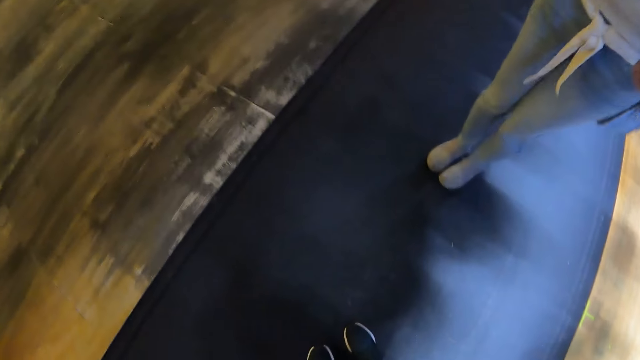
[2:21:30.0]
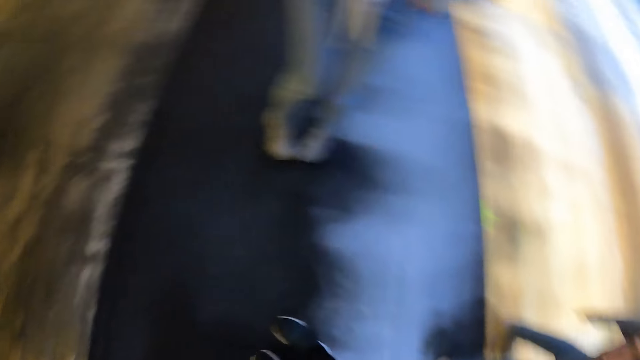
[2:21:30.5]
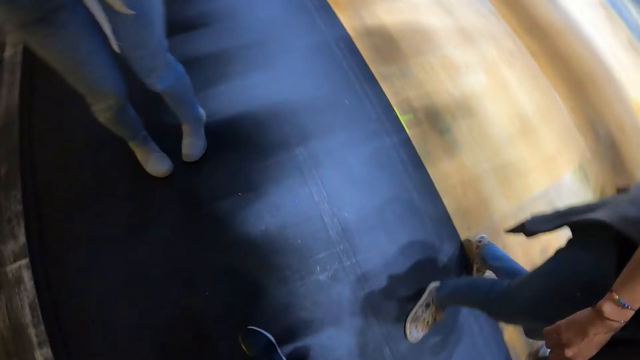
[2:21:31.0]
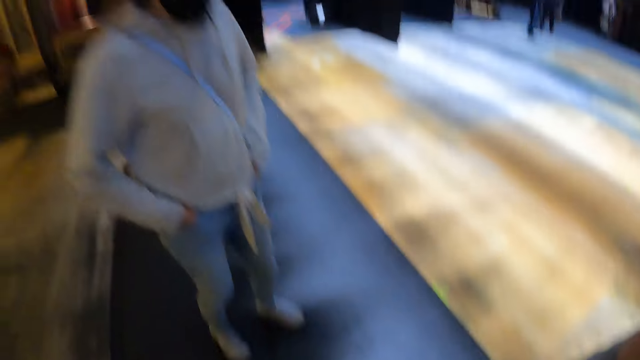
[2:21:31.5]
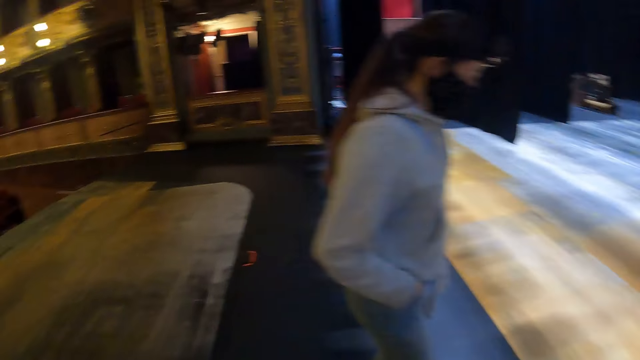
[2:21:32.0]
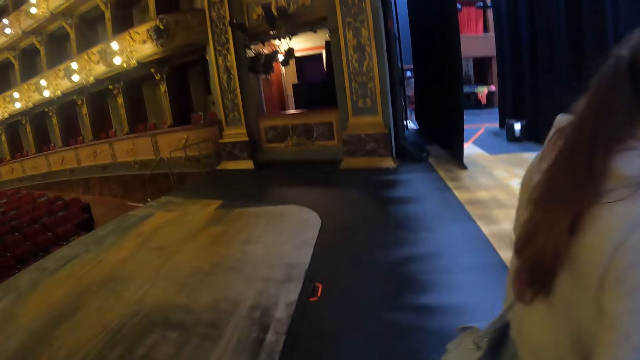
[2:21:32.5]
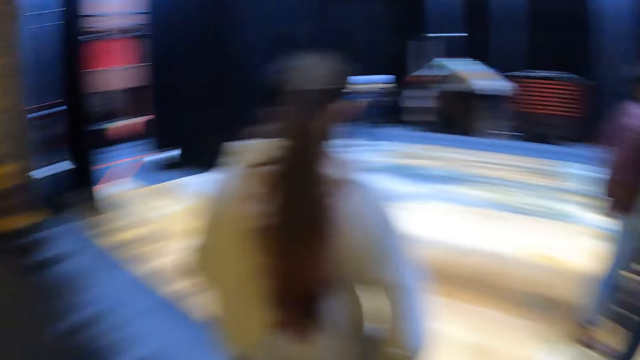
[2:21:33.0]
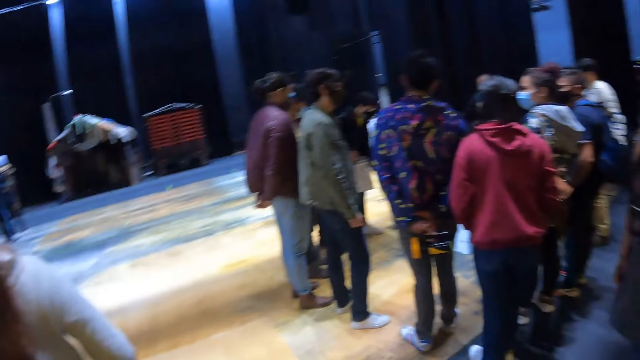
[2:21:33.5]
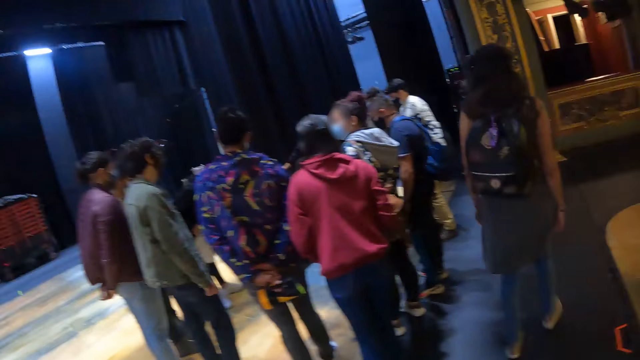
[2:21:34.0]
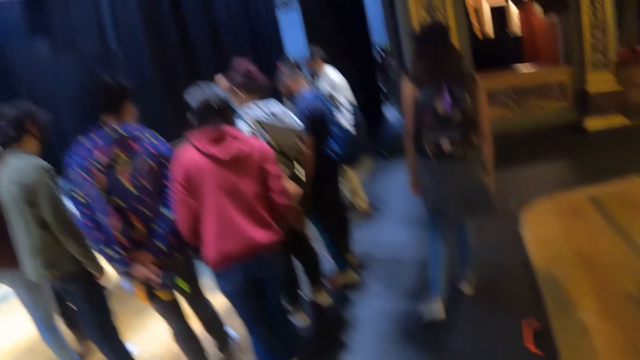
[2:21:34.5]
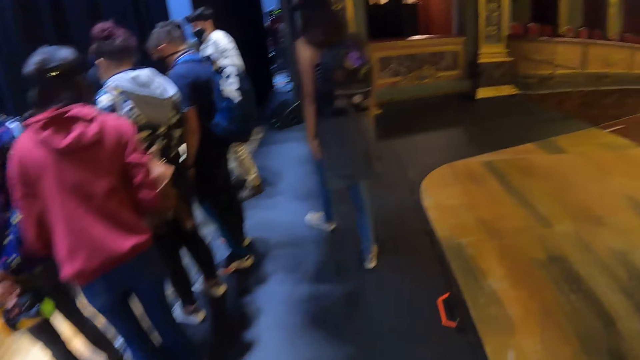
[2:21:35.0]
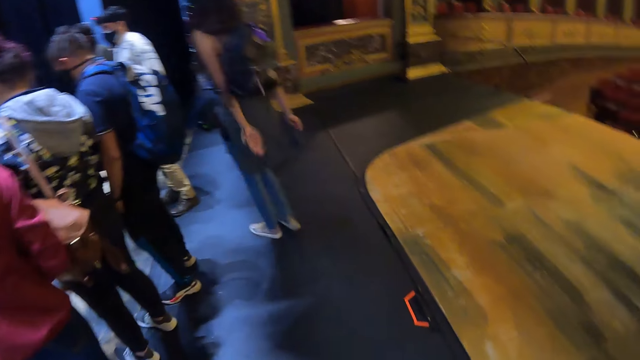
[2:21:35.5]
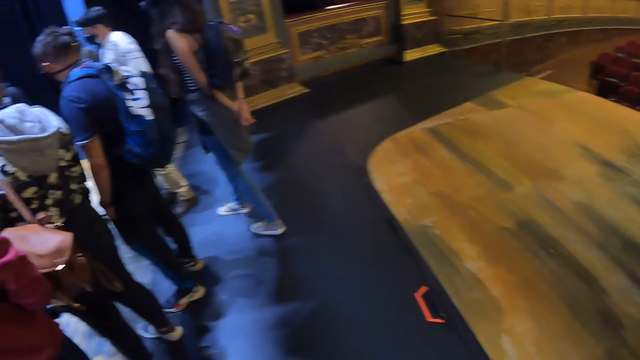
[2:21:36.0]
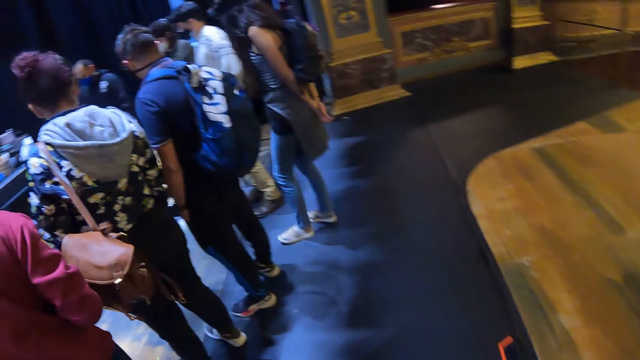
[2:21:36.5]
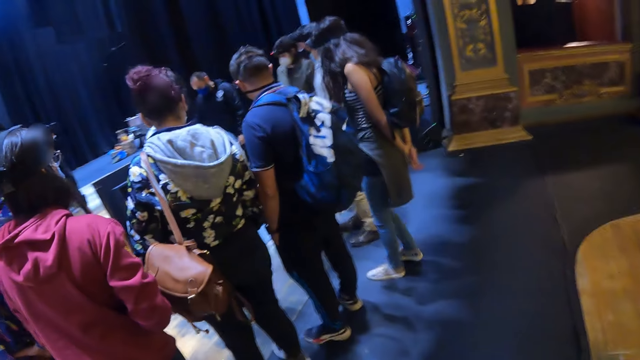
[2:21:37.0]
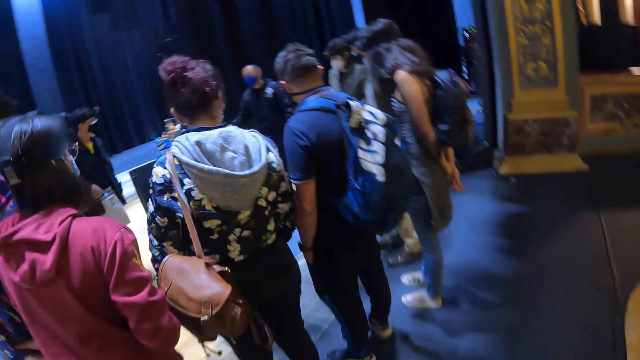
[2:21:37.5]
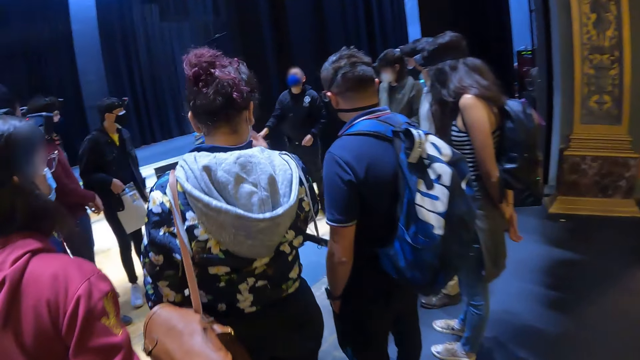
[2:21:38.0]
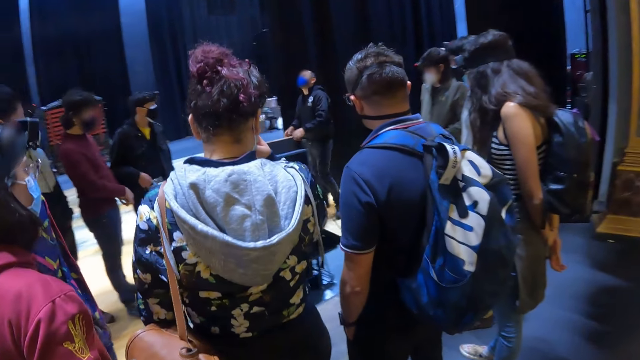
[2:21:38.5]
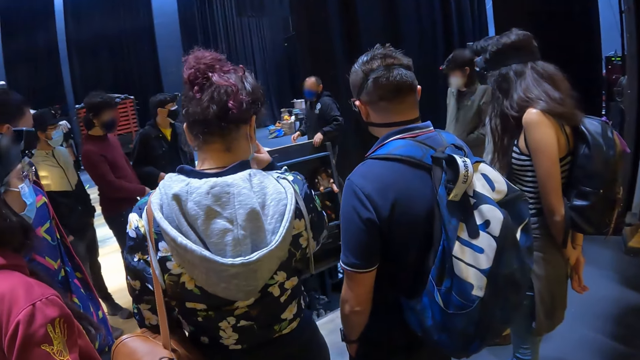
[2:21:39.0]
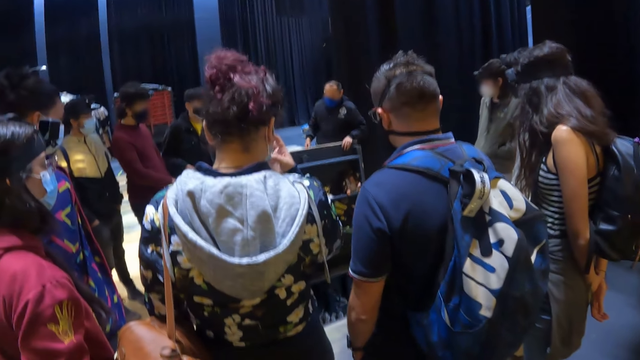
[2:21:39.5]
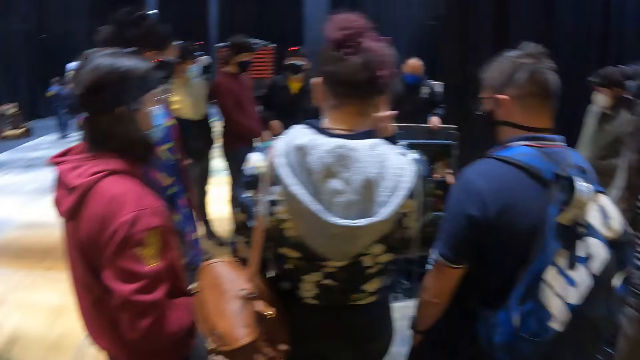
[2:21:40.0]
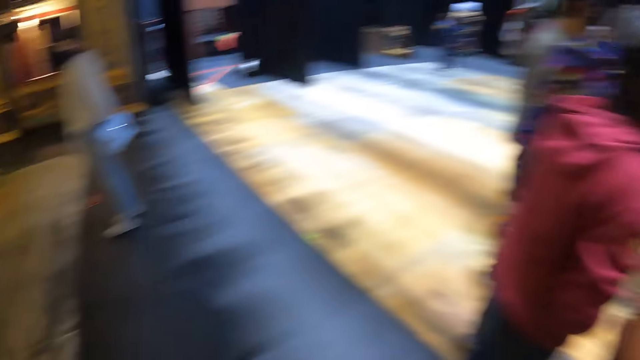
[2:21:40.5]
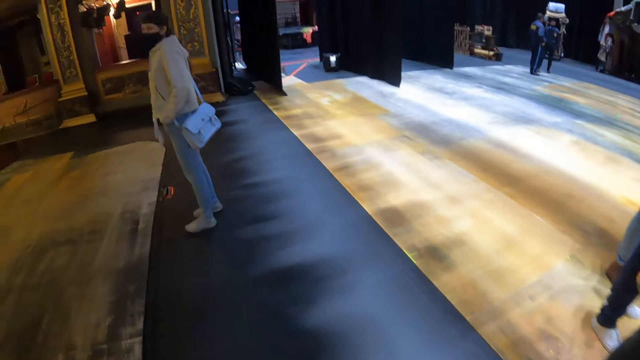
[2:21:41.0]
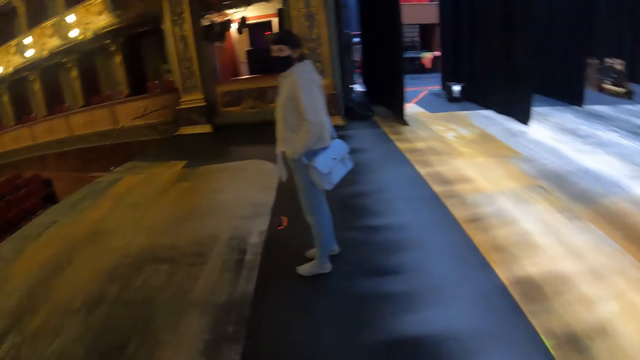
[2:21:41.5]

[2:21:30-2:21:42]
The camera wearer walks around in the theater.

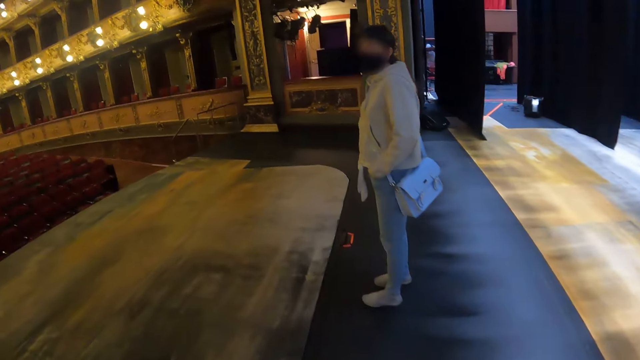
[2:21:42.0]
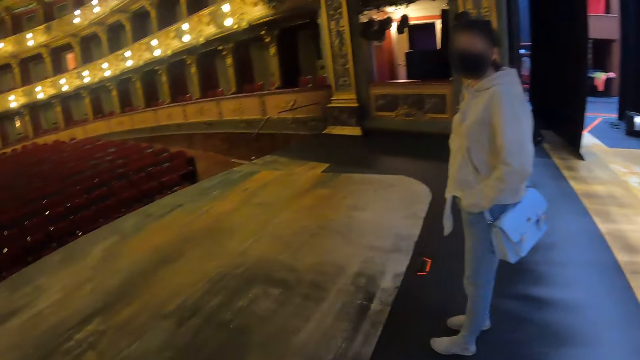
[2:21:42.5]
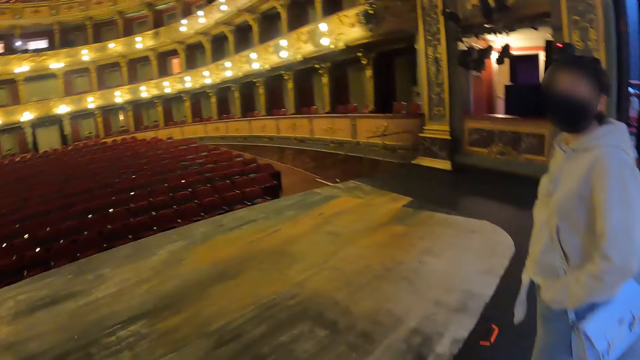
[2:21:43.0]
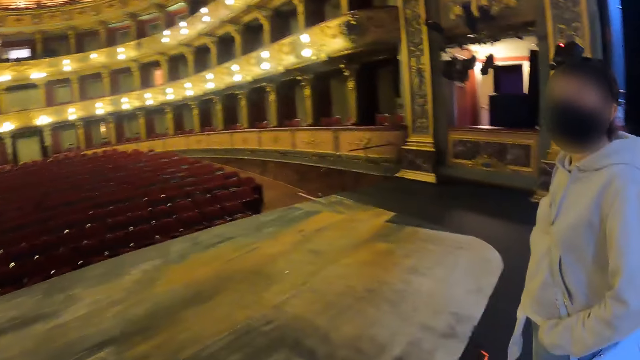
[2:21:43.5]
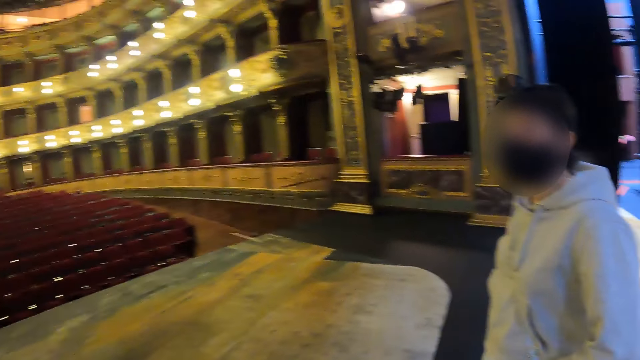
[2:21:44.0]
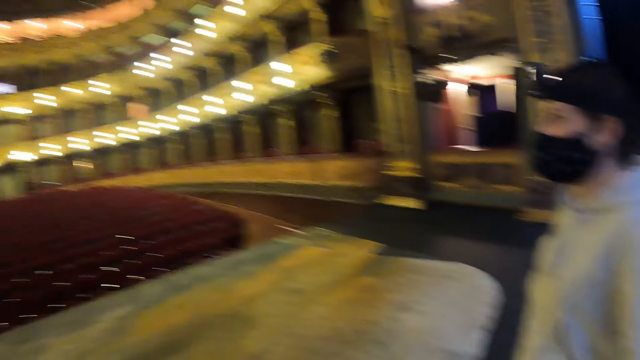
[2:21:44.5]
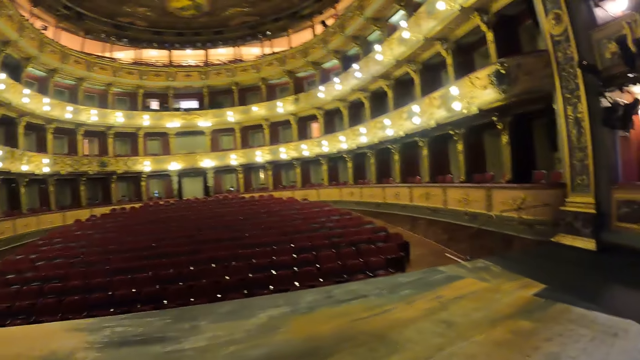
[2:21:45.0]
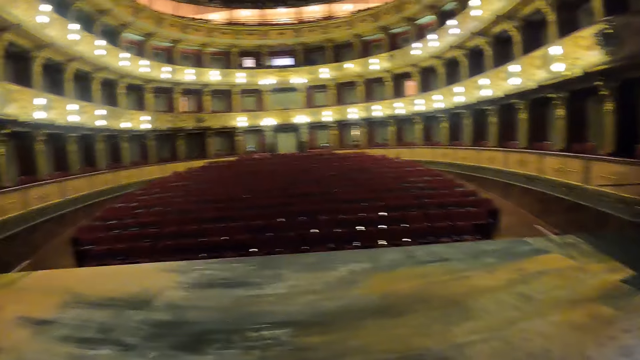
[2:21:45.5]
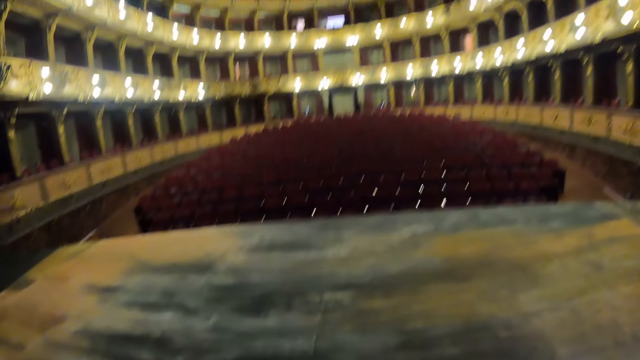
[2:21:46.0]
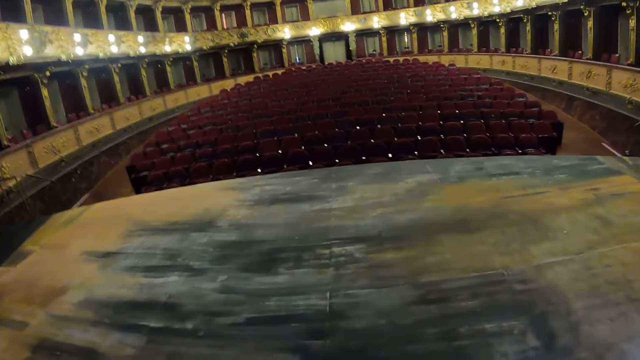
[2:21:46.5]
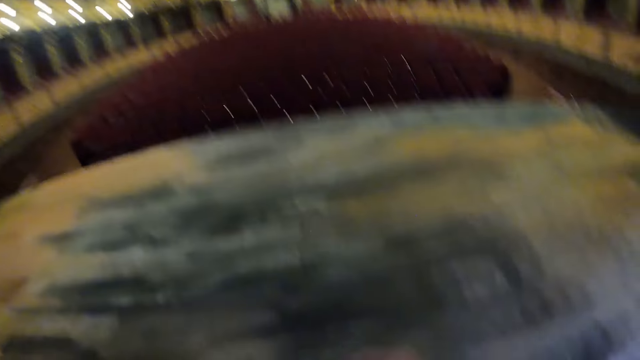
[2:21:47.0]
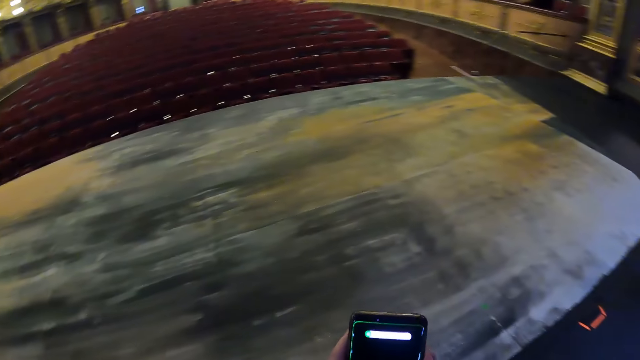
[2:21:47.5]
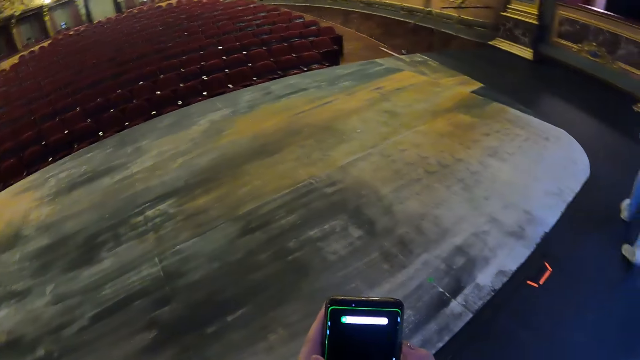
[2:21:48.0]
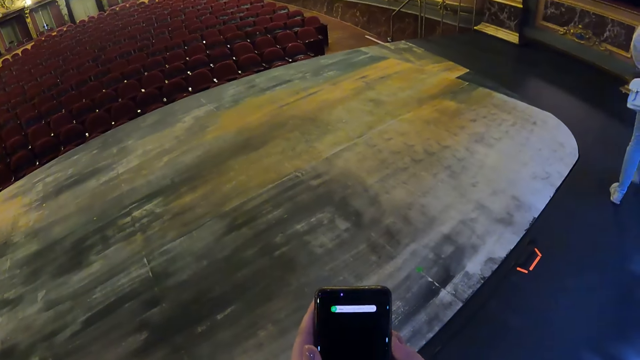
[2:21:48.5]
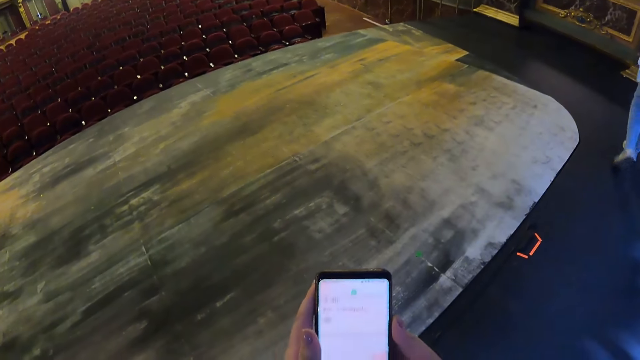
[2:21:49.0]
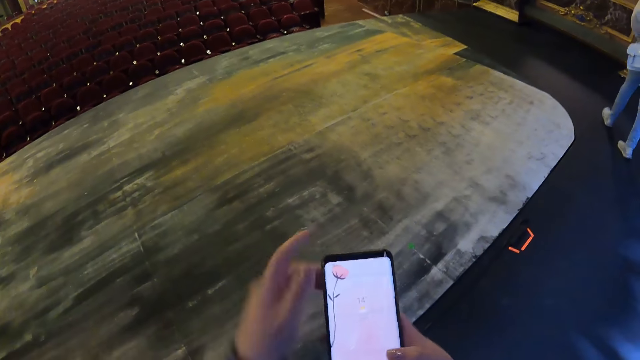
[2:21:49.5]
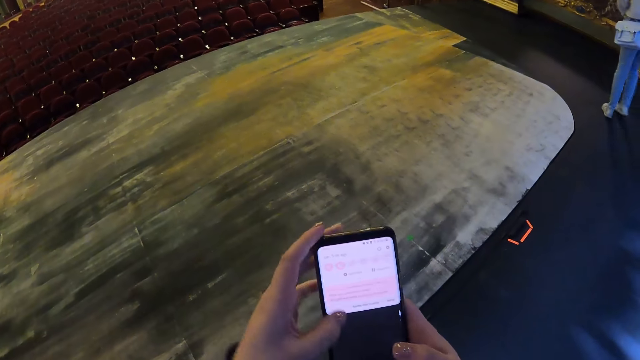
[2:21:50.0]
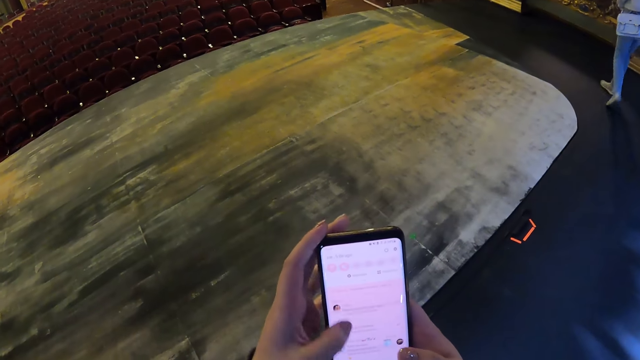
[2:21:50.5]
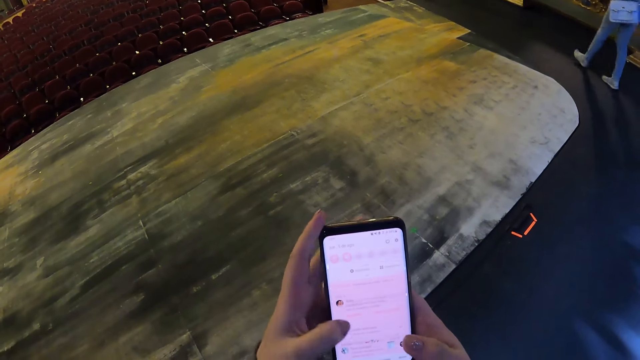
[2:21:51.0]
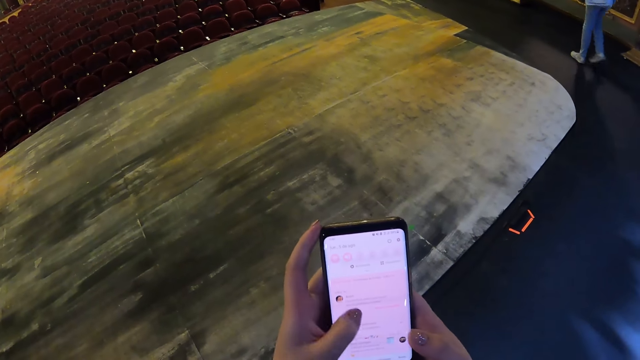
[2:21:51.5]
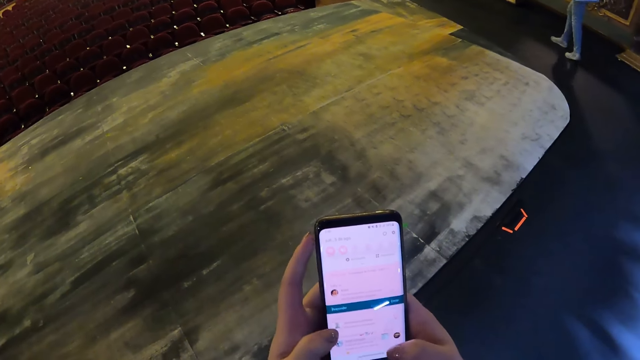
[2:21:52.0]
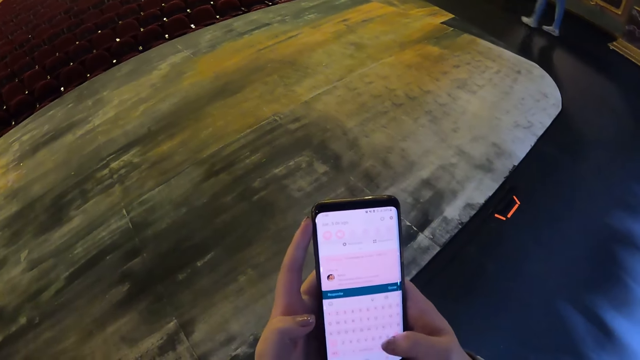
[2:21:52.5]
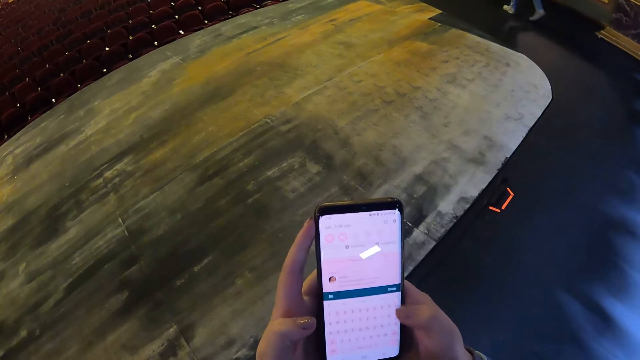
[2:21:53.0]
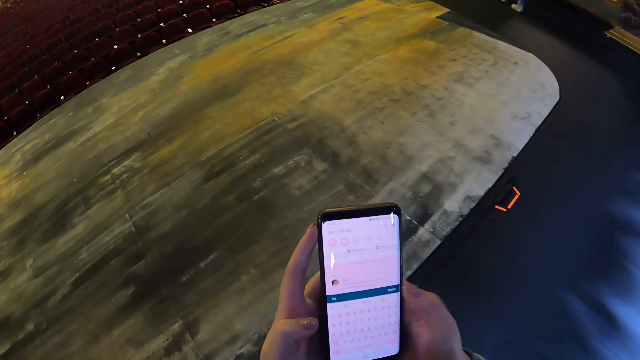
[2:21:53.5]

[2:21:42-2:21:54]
The camera wearer looks at the auditorium. They operate a phone.
